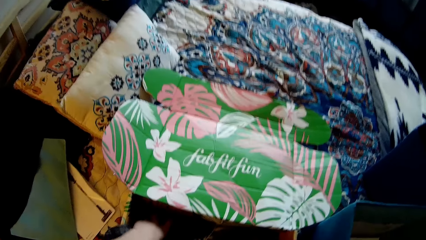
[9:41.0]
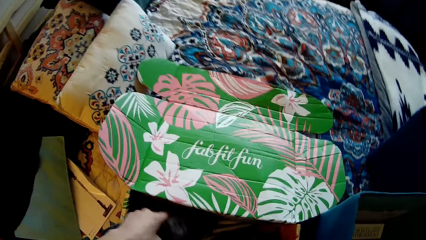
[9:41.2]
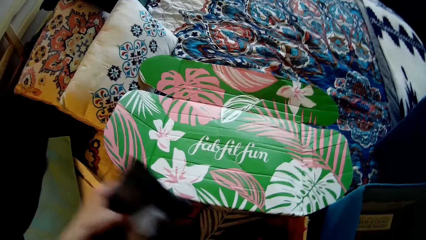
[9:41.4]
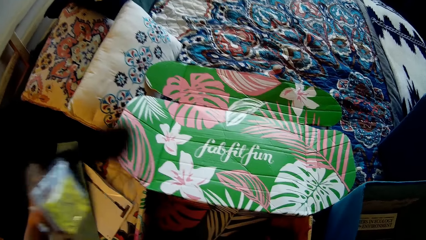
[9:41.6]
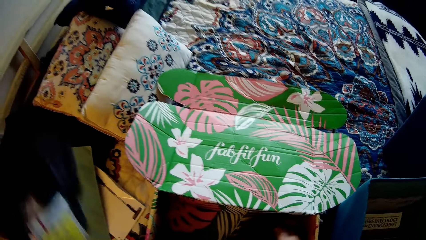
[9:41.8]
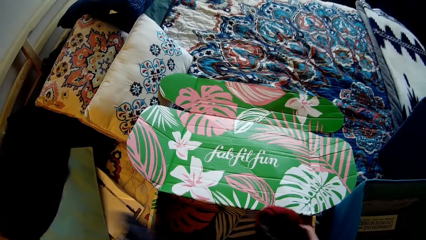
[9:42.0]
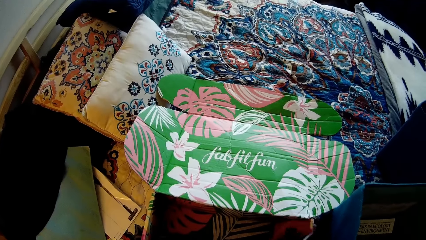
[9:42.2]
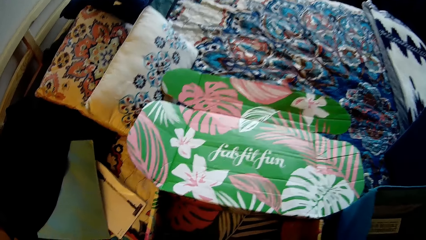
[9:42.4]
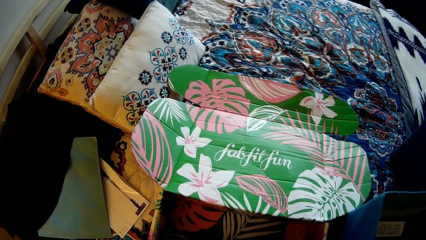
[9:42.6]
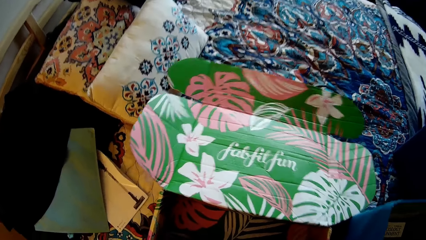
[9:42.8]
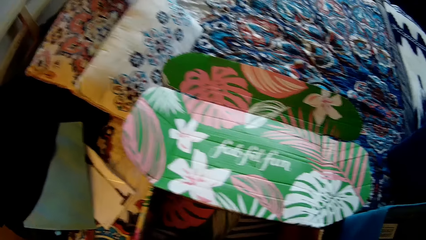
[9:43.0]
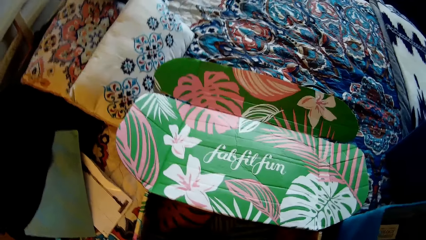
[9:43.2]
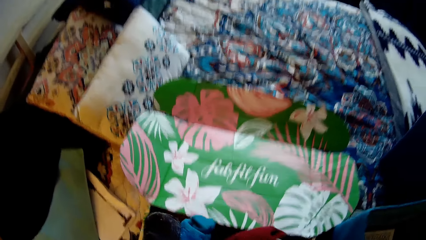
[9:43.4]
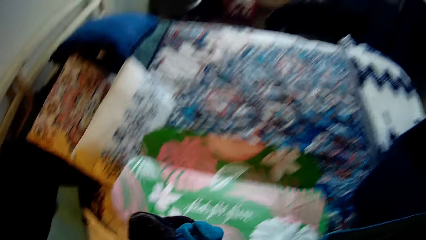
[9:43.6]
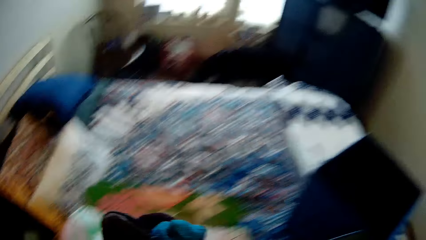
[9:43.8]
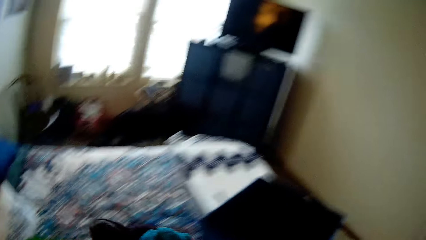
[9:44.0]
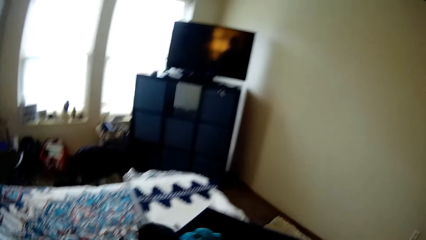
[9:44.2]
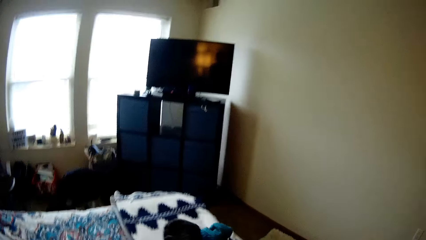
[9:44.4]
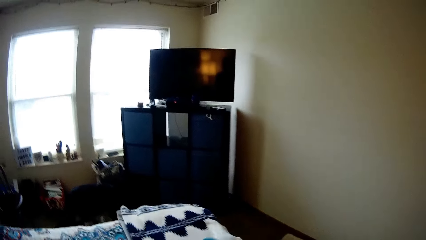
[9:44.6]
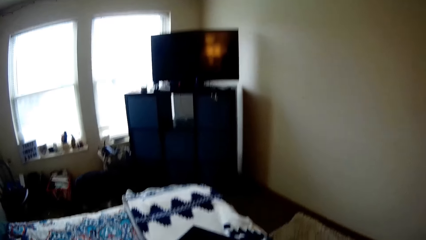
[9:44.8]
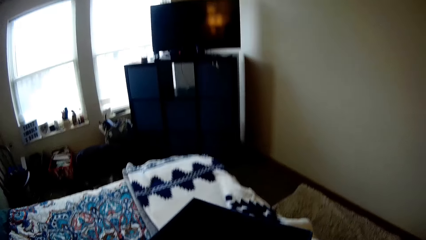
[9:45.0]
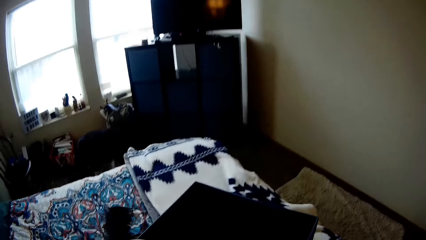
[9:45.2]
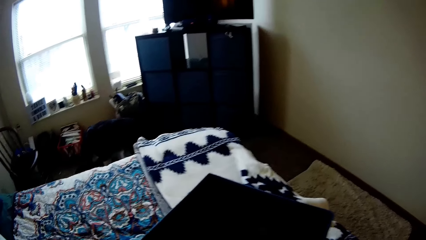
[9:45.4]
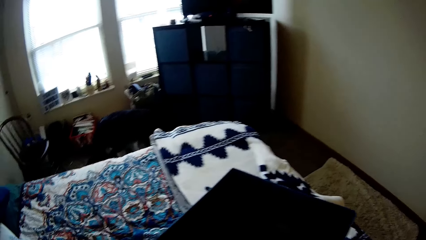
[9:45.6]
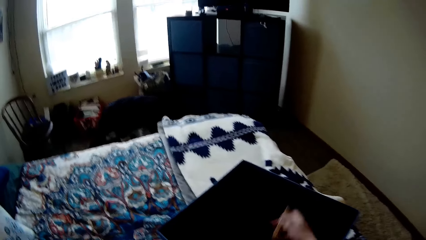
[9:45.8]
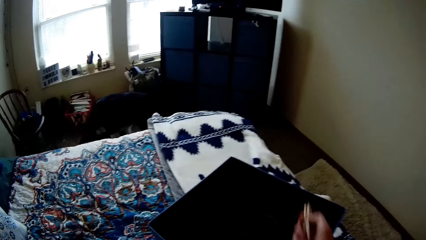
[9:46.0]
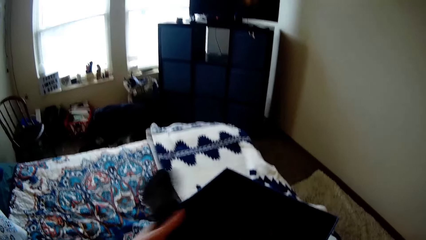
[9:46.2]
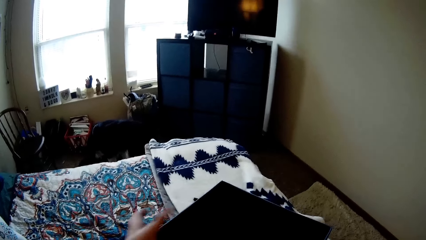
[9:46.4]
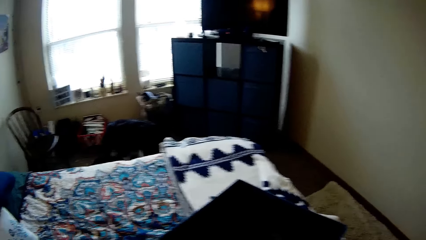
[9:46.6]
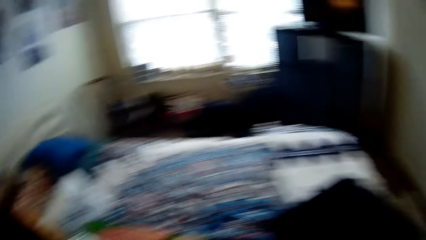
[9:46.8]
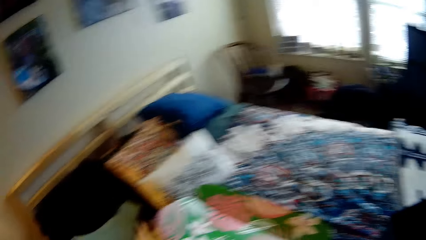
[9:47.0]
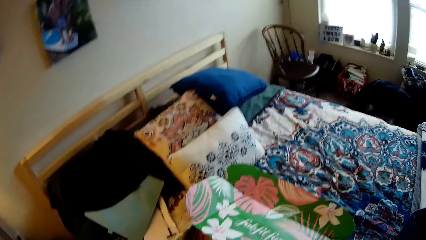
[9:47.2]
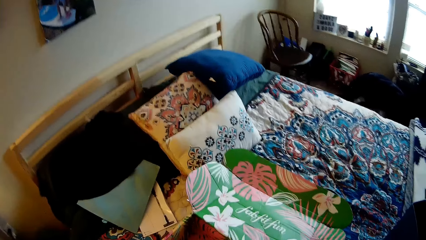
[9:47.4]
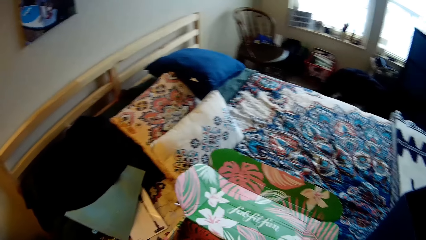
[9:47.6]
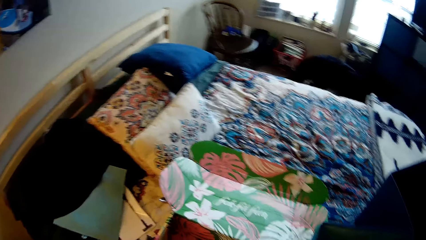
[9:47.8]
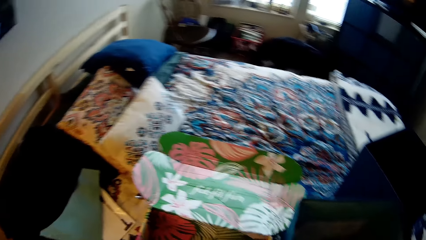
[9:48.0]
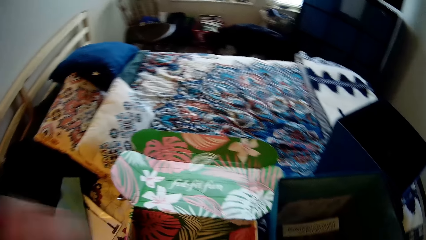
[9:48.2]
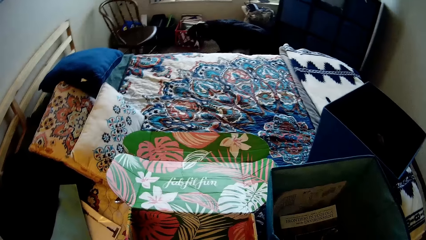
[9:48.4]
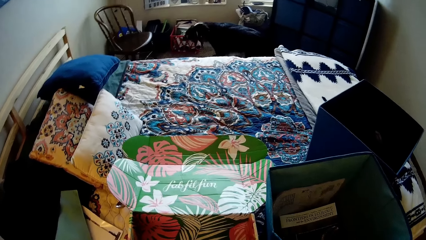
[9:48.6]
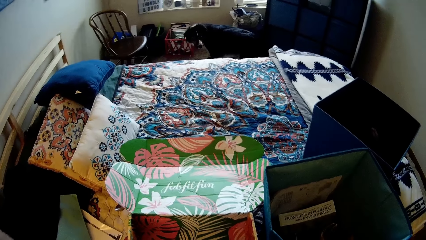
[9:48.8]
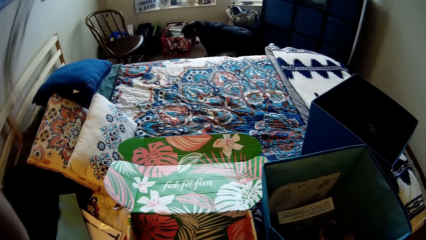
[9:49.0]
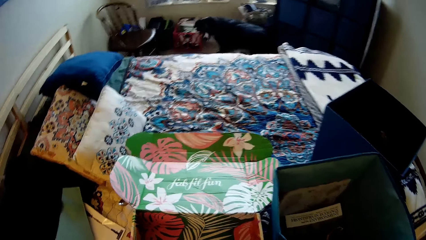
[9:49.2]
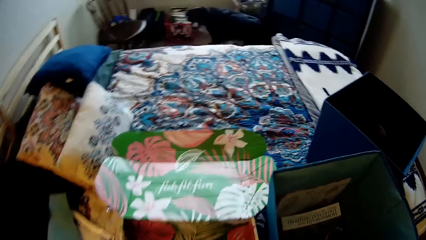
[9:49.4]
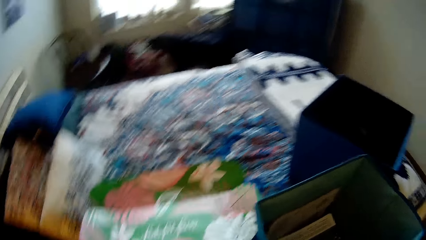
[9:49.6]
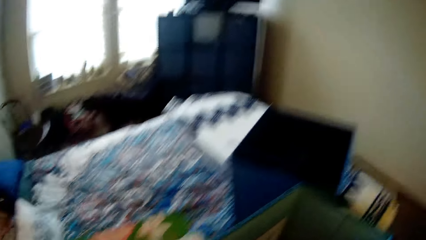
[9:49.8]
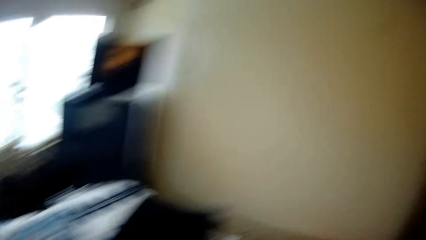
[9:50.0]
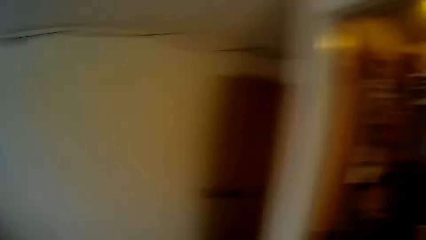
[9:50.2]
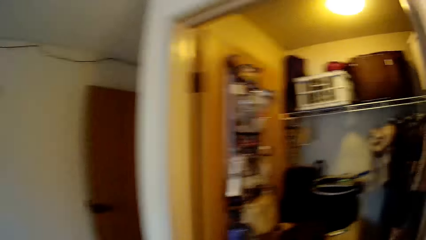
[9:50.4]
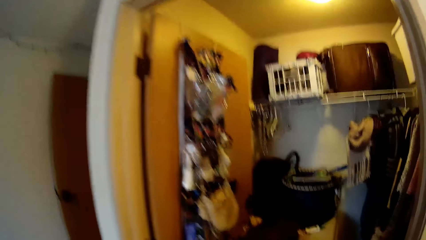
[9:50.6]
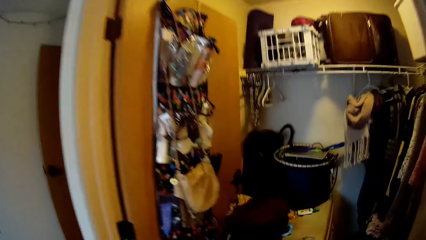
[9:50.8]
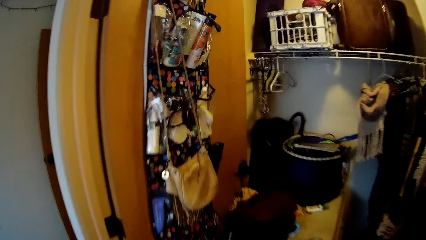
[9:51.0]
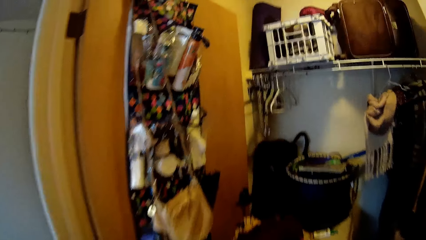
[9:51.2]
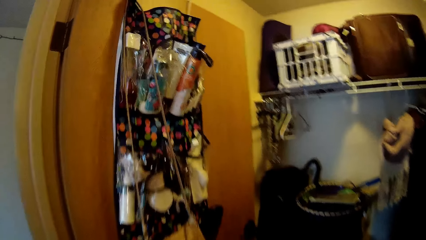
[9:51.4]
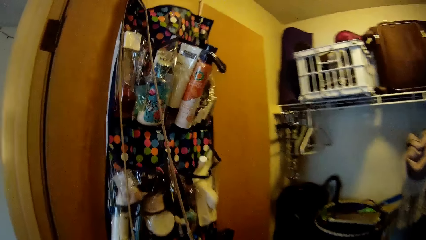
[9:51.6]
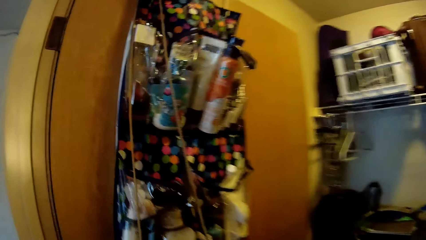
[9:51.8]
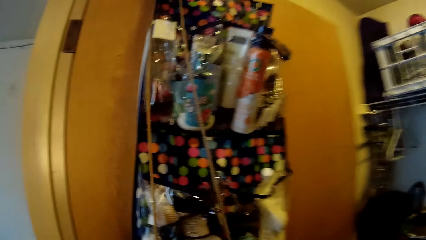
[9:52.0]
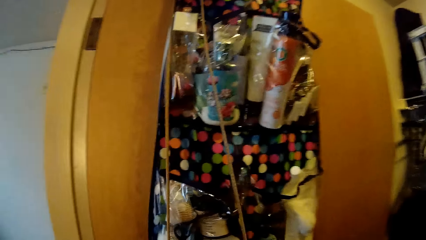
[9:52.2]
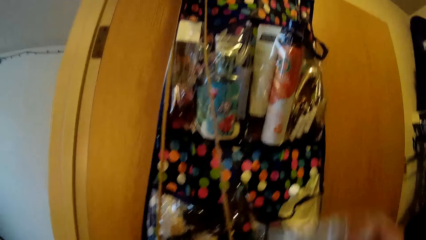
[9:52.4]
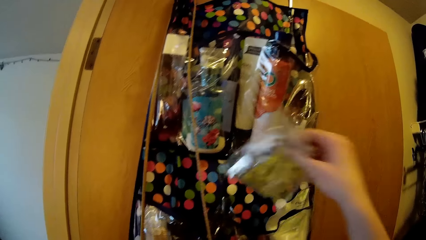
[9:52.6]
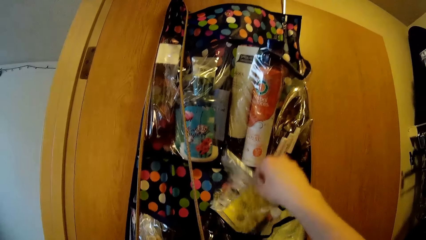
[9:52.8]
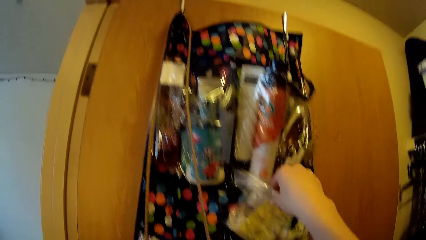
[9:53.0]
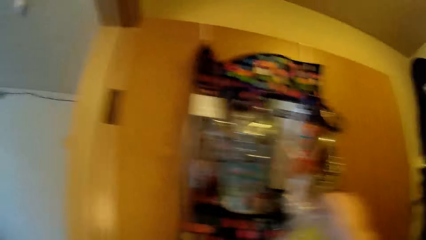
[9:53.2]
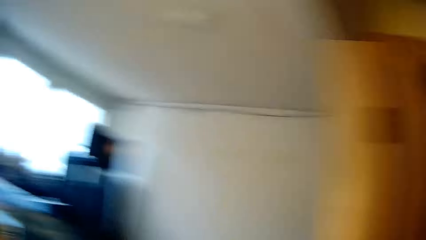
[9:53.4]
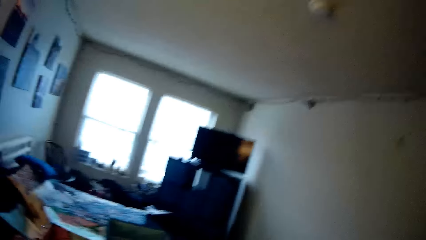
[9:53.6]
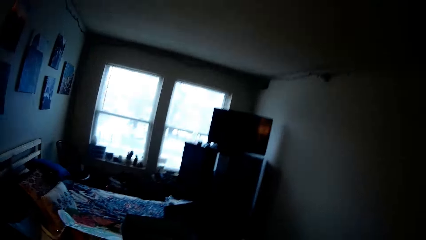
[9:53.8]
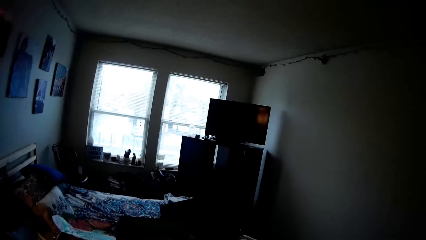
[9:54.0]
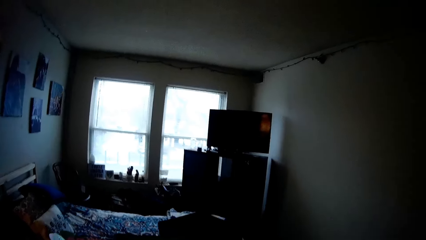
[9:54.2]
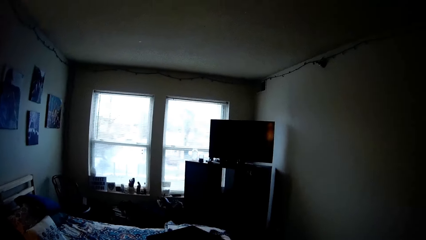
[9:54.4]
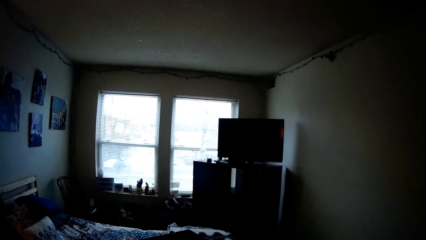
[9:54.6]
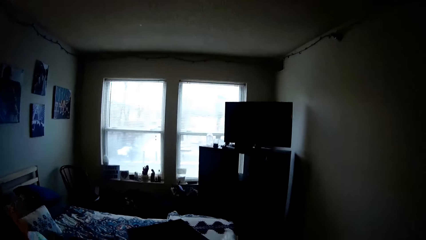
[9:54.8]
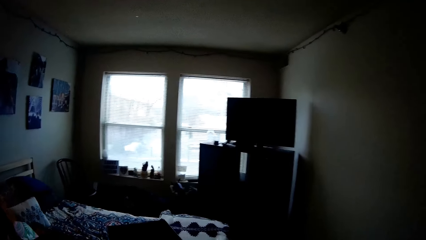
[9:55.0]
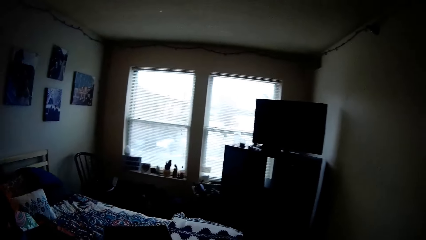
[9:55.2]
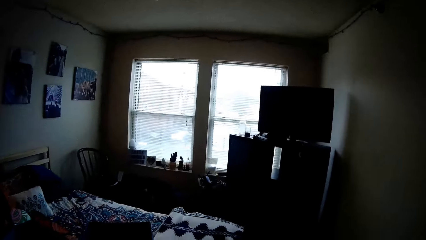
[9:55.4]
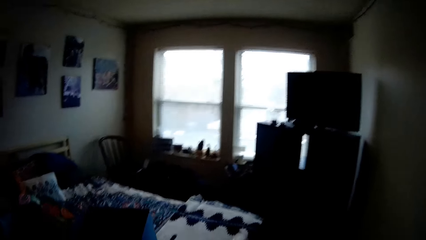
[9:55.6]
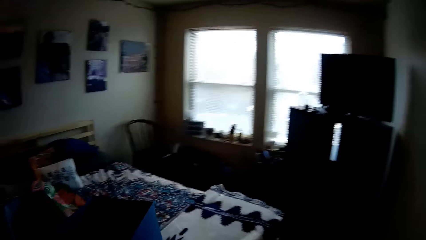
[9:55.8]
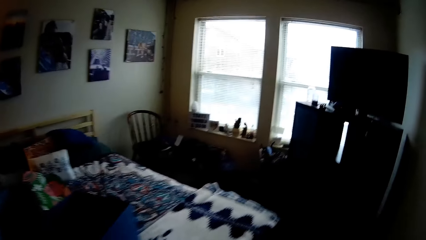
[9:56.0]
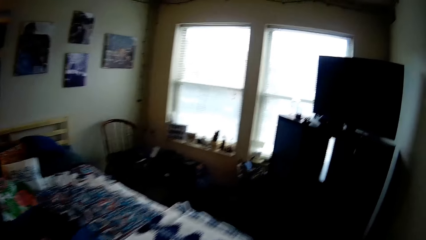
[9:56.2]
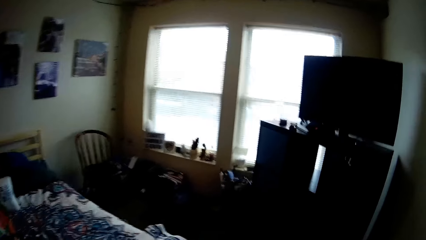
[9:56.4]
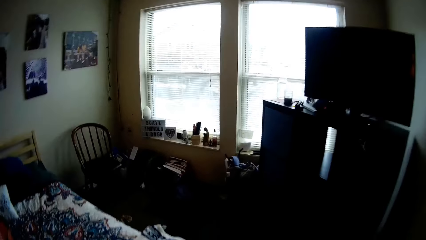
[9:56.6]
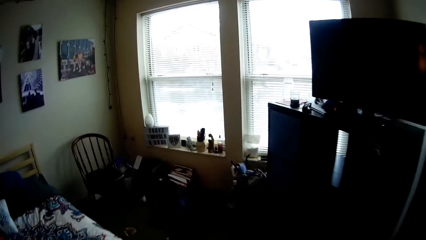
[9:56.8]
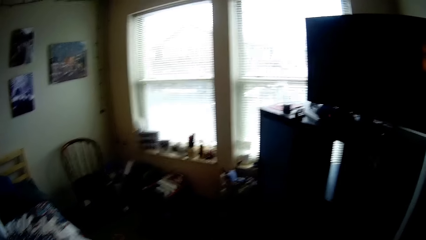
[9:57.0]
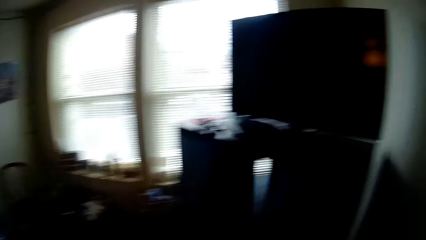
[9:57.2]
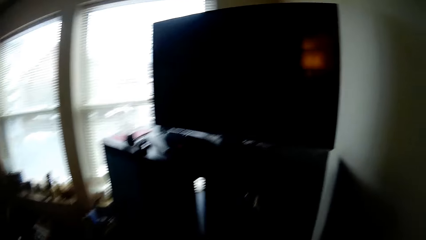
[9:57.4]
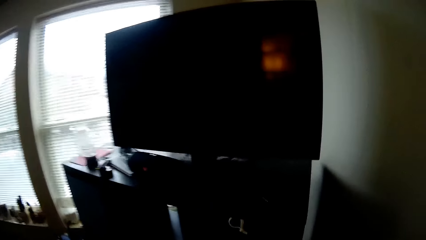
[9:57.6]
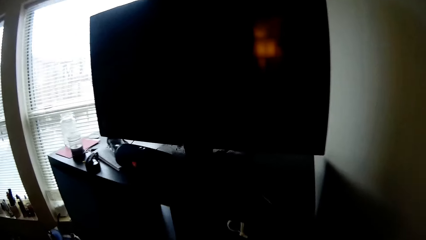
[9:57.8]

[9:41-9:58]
The camera wearer picks up socks from the box with her left hand. She picks up a cloth from the box with her right hand. She throws the cloth into the blue laundry box with both hands. She looks around. She puts a sachet into a pocket rack on a door with her right hand. She walks around. She approaches the cupboard.
